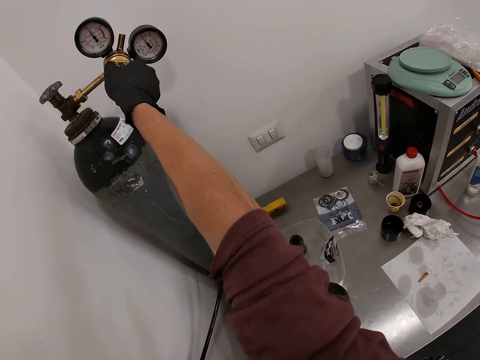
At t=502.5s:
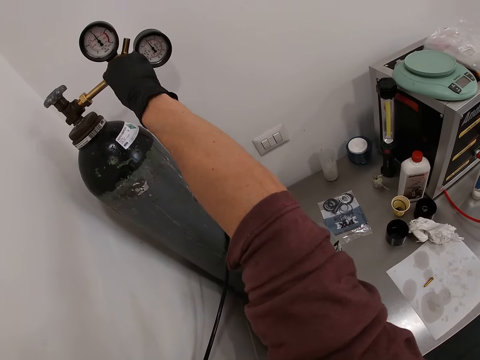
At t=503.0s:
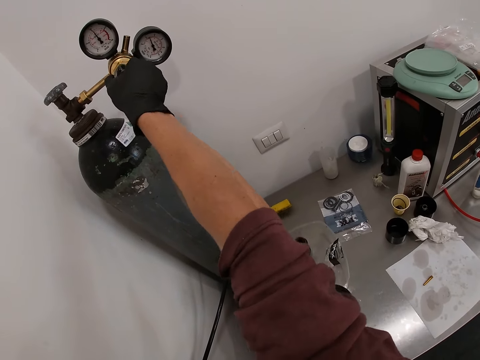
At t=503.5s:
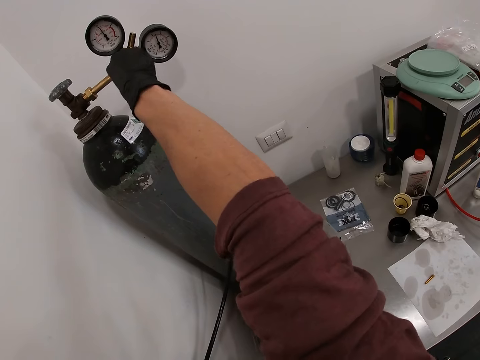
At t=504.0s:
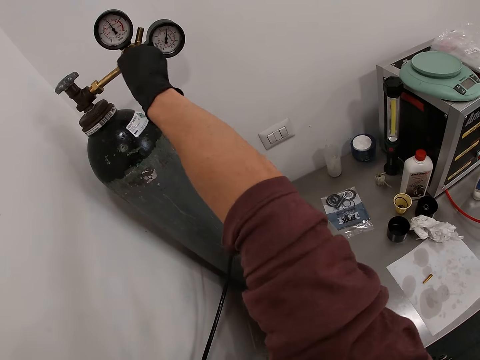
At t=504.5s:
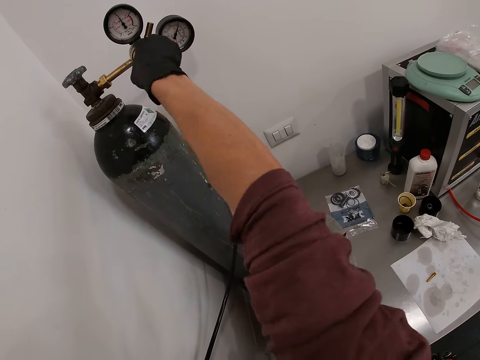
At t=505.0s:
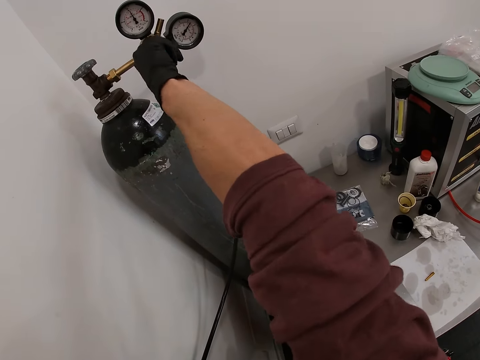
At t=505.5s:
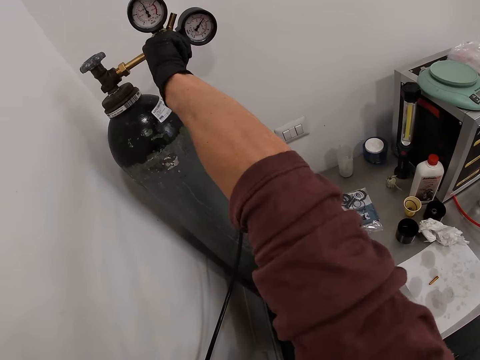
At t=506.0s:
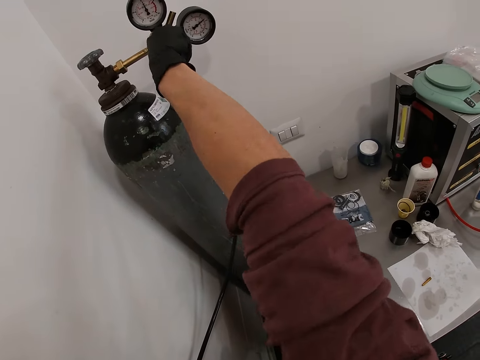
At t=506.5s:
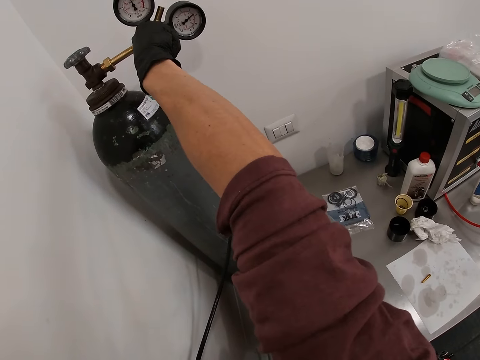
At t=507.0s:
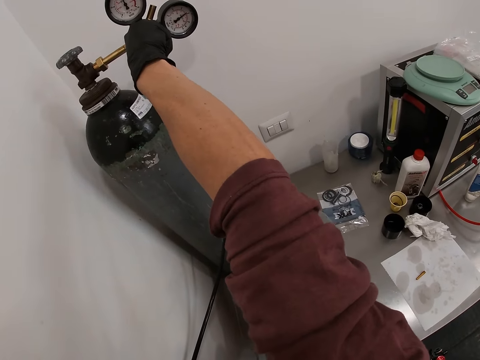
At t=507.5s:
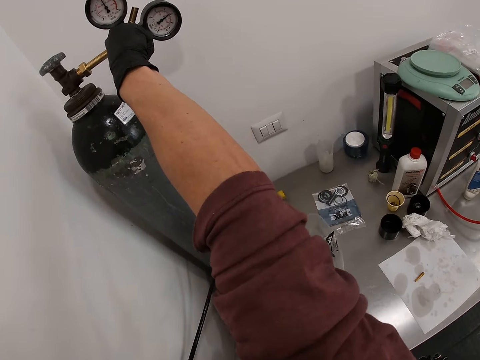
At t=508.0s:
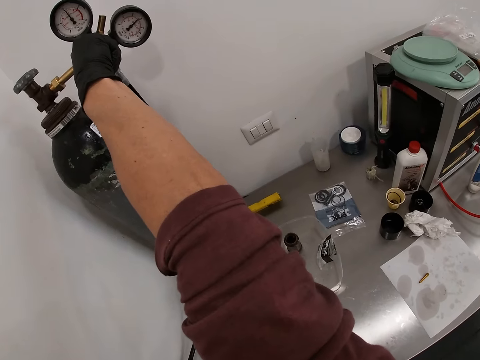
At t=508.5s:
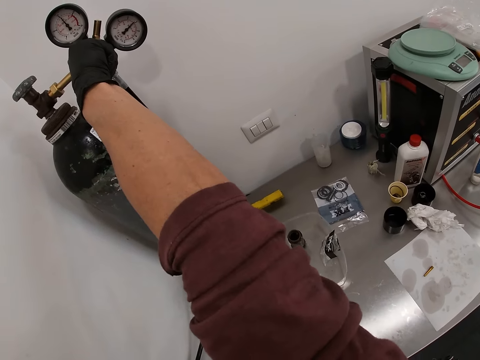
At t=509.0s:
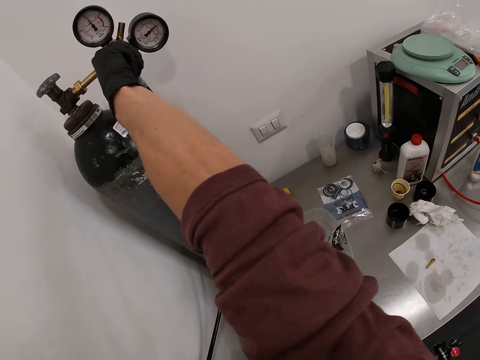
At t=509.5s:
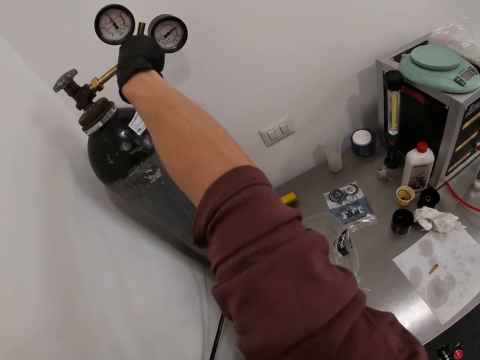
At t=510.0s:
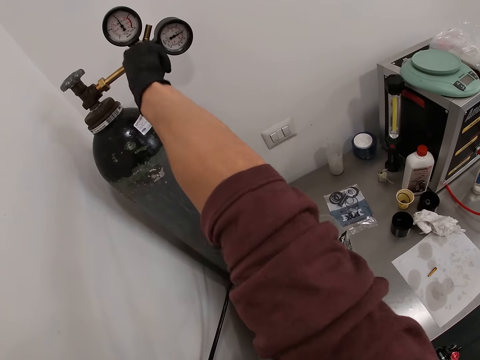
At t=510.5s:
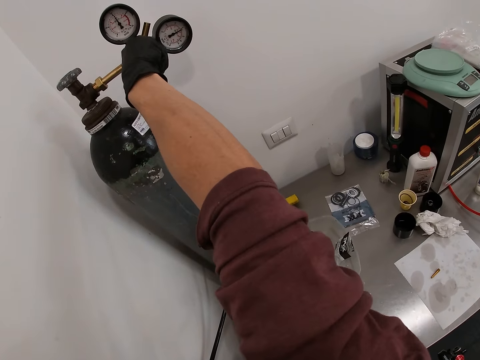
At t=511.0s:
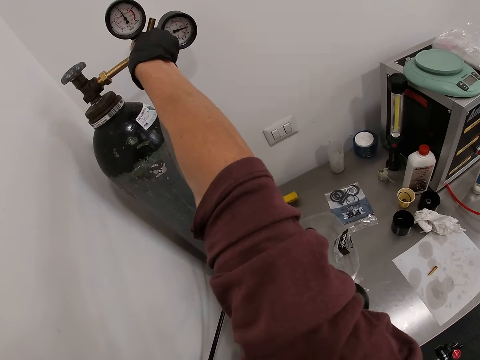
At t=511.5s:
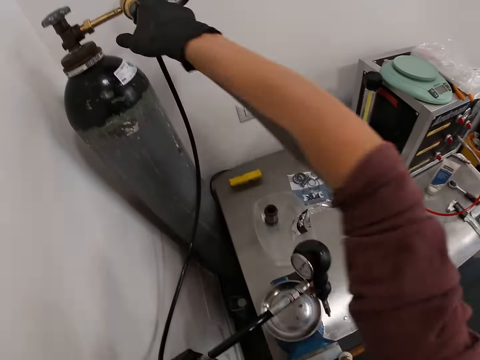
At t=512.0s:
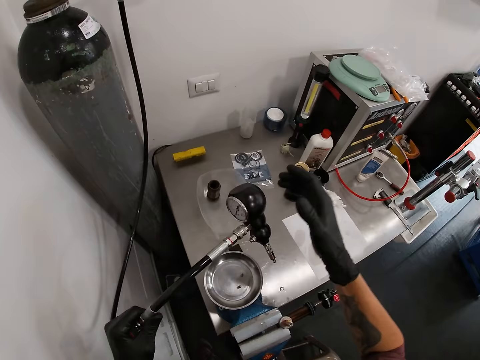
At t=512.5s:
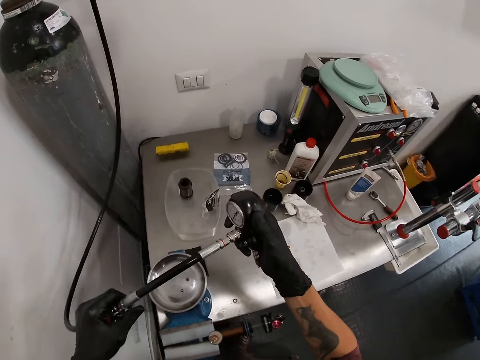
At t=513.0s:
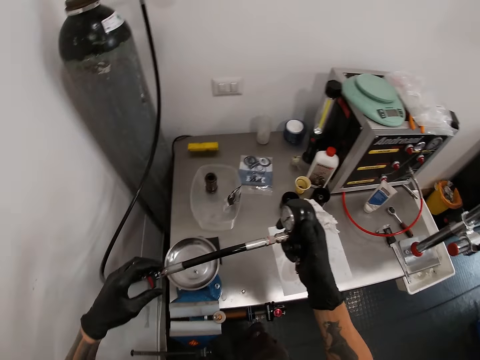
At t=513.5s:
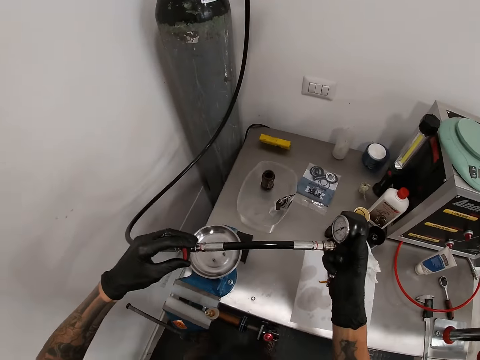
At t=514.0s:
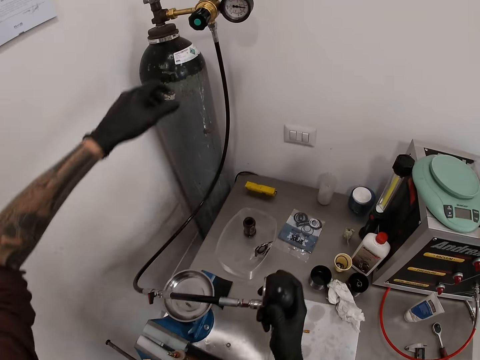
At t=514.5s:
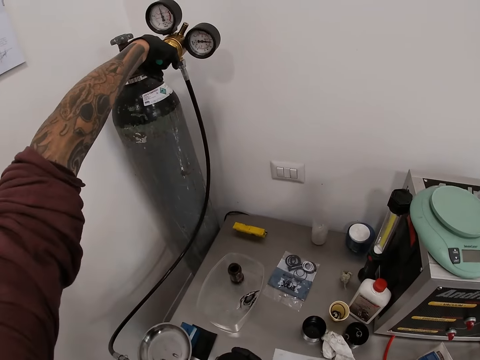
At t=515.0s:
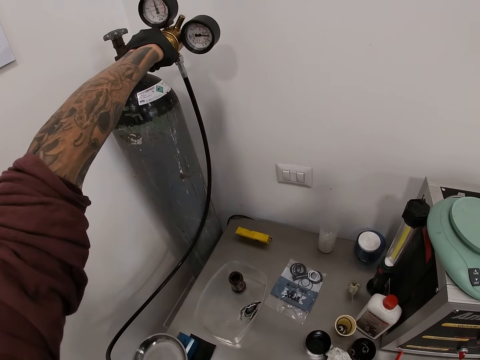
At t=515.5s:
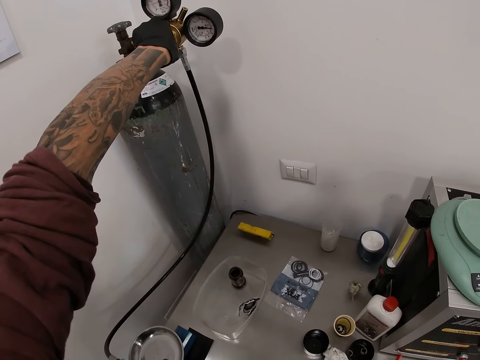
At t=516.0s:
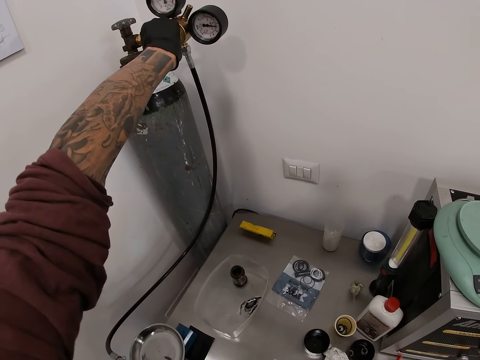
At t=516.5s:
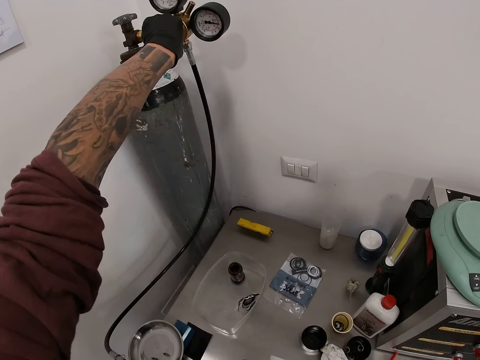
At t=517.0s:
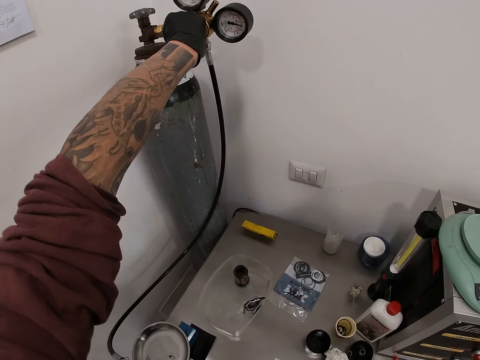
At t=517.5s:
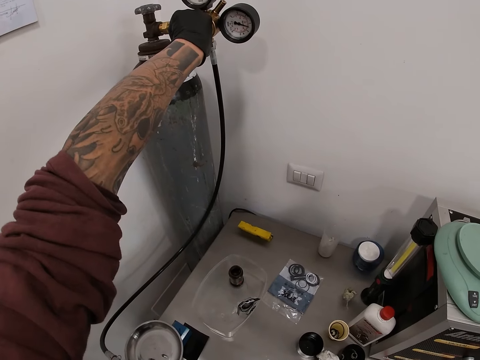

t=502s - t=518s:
The camera wearer holds the pressure gauge with his right hand. He turns the pressure adjusting knob of the pressure cylinder with his left hand.

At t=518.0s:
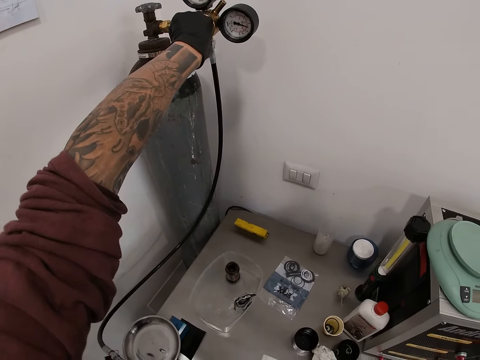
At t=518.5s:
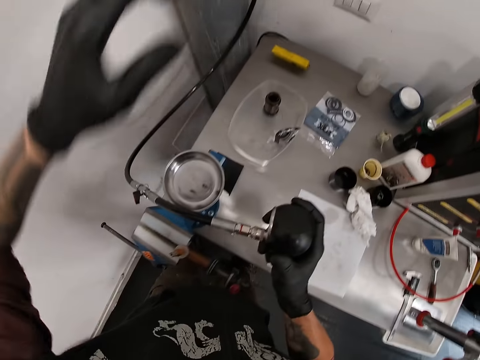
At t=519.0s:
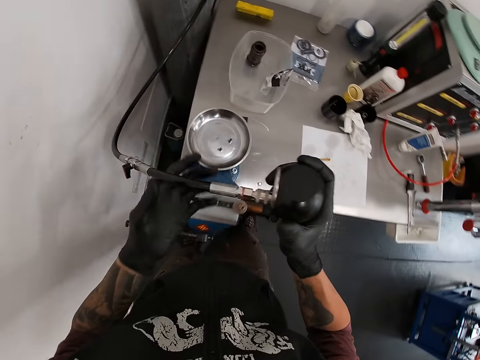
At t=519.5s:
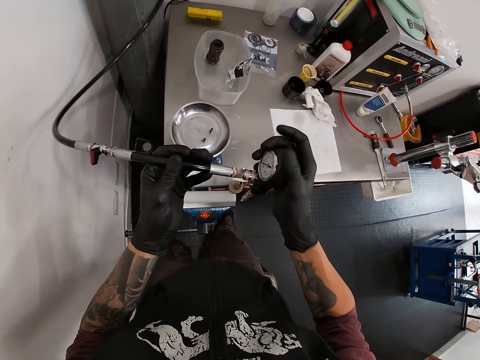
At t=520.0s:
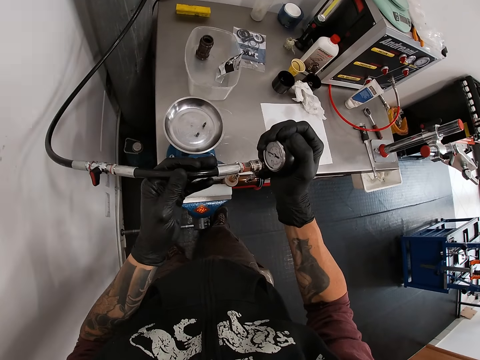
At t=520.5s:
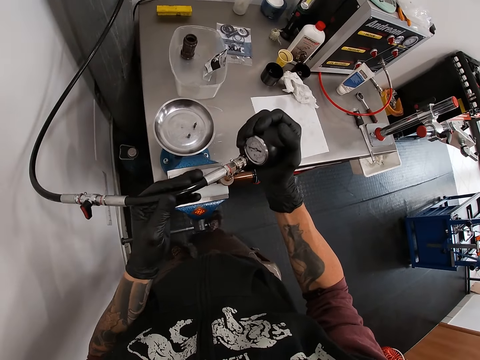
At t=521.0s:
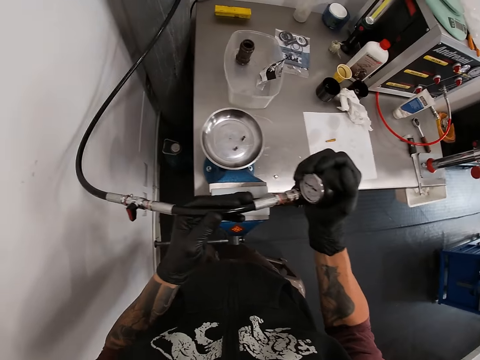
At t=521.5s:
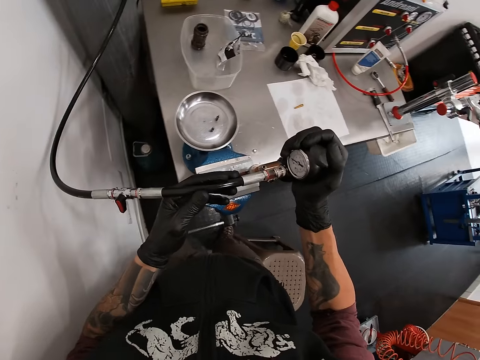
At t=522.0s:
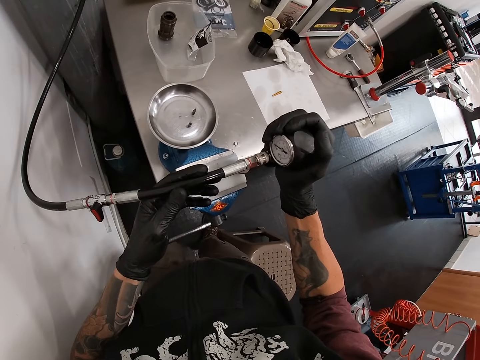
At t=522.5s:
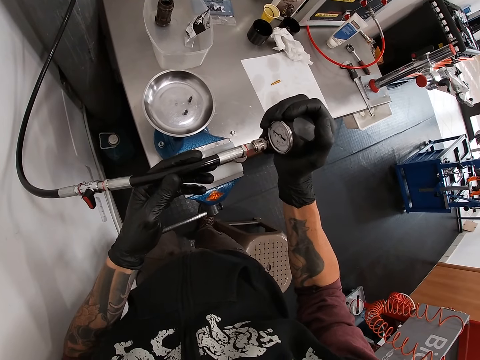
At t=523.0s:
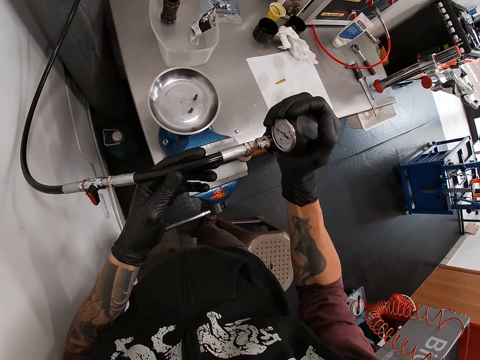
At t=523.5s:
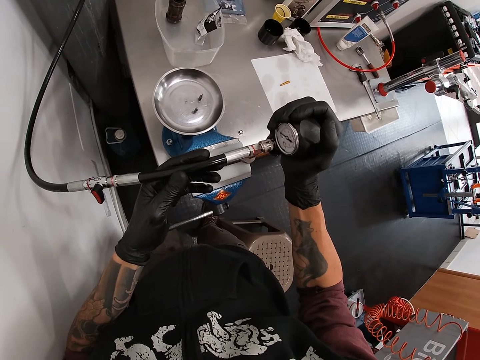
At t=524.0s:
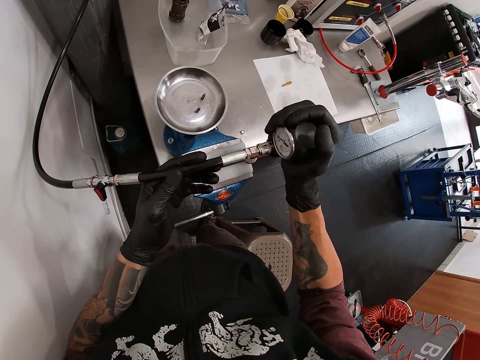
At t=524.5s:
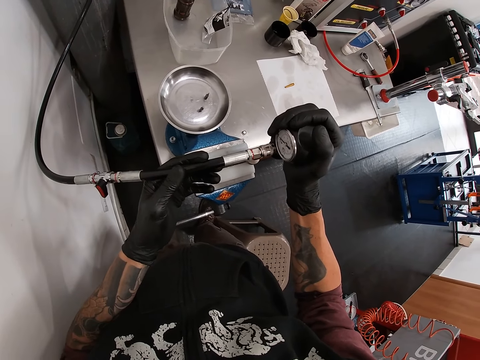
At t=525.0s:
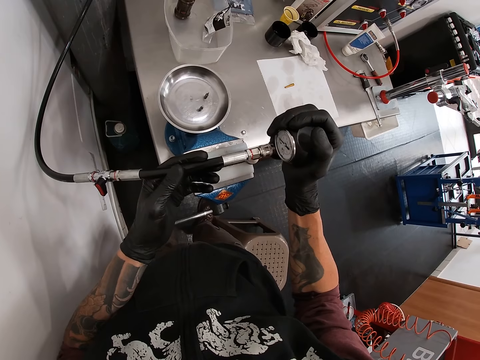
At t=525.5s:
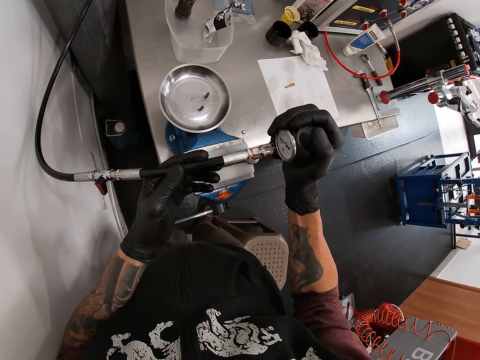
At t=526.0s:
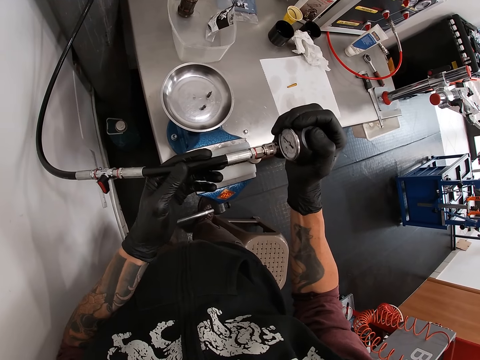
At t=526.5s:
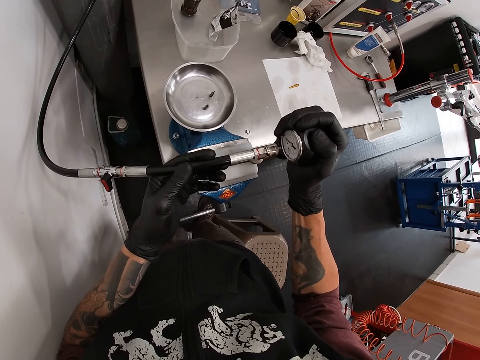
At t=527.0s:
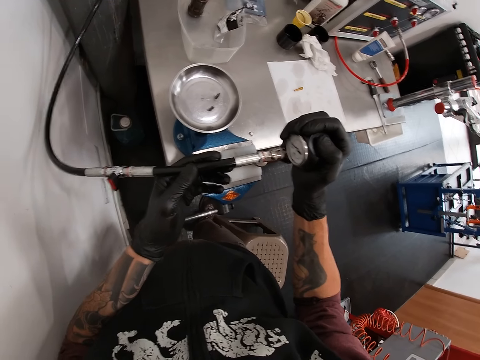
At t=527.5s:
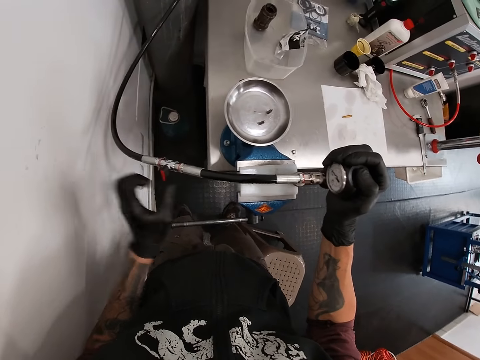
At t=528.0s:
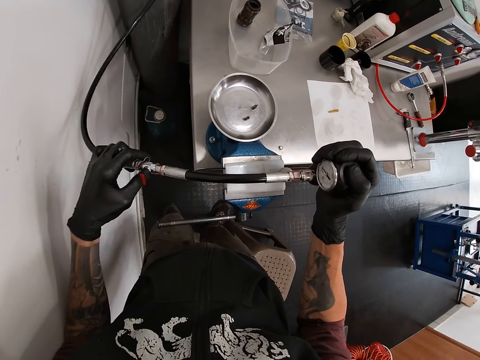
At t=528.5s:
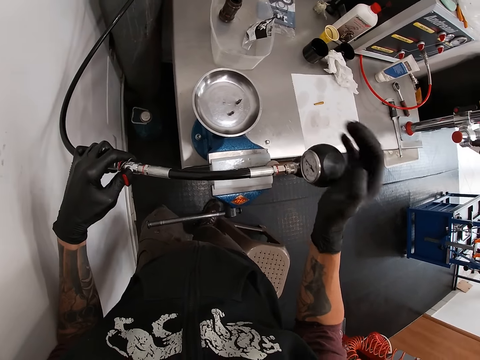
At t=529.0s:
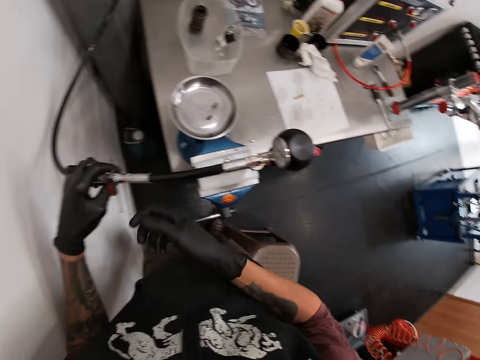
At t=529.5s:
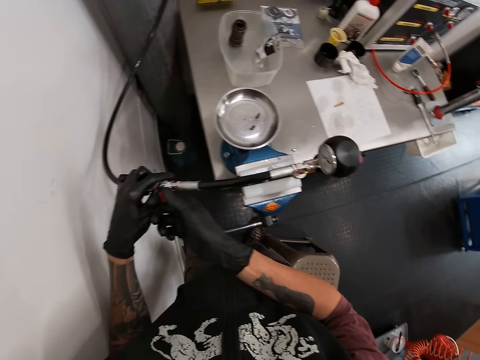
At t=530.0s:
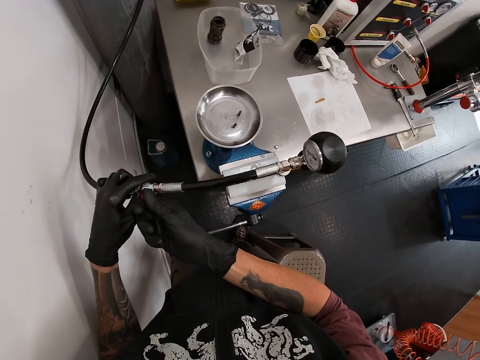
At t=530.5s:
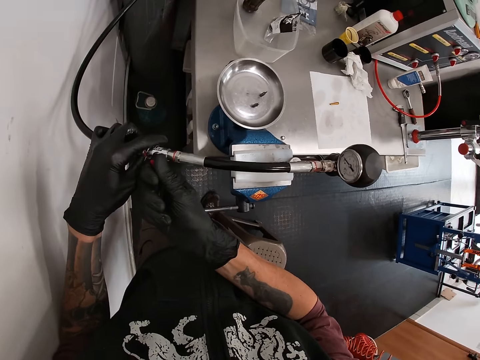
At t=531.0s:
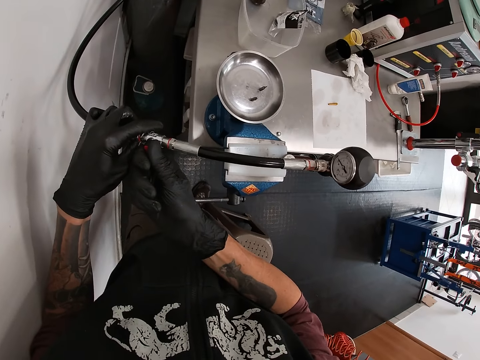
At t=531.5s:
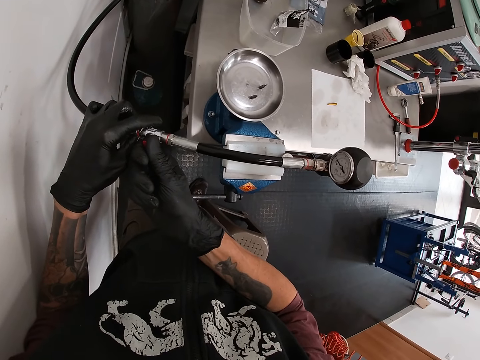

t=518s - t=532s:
The camera wearer holds the hose with his left hand. He inserts the socket of the pressure gauge into the valve with his right hand. He holds a knob on the hose with his right hand. He turns the knob on the hose with his right hand.
